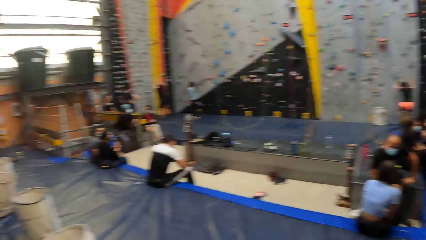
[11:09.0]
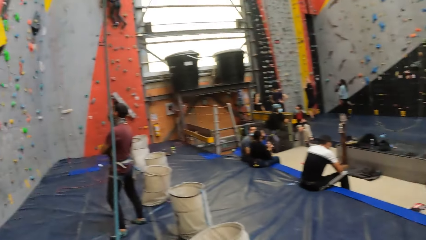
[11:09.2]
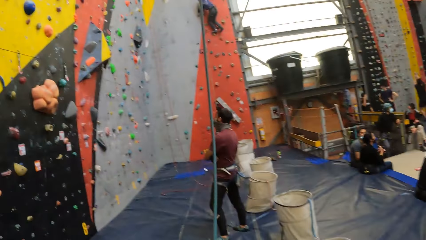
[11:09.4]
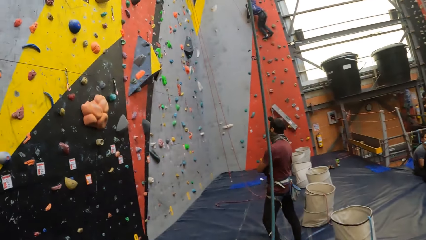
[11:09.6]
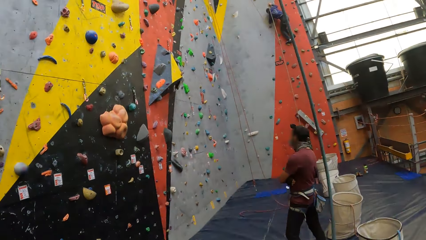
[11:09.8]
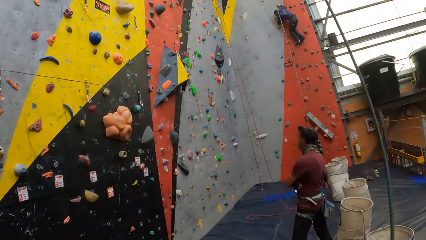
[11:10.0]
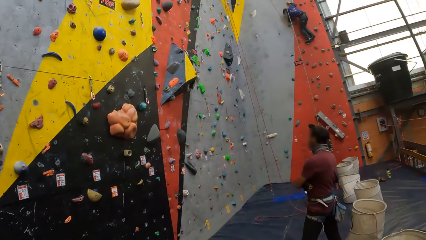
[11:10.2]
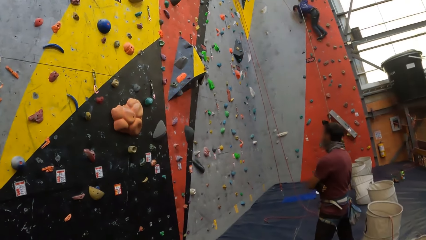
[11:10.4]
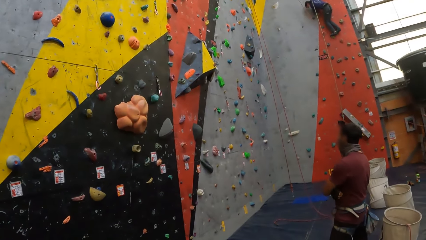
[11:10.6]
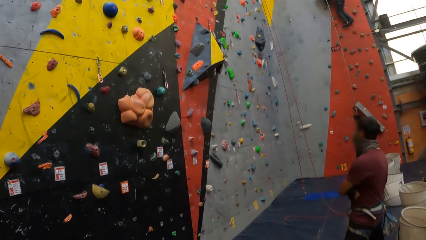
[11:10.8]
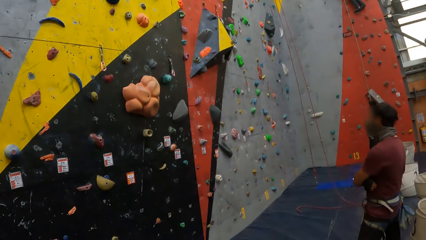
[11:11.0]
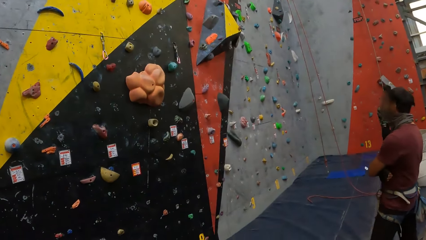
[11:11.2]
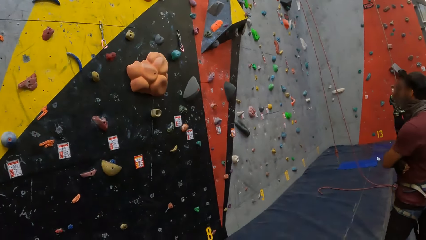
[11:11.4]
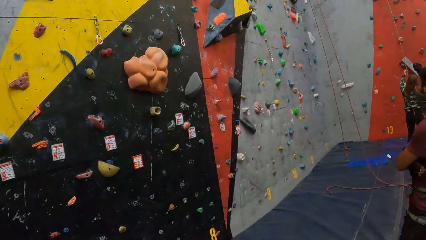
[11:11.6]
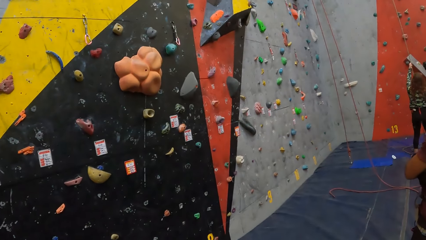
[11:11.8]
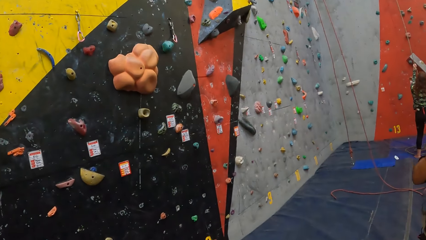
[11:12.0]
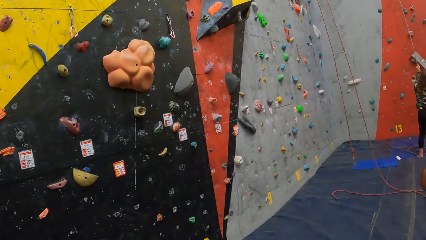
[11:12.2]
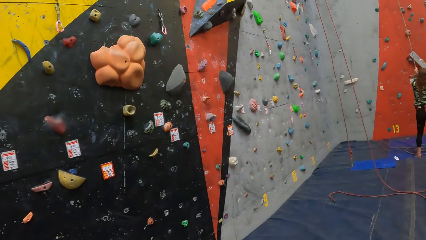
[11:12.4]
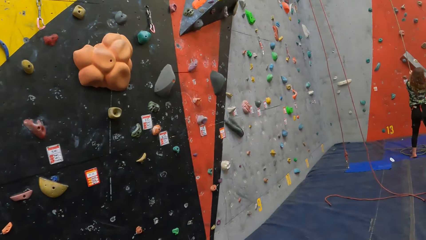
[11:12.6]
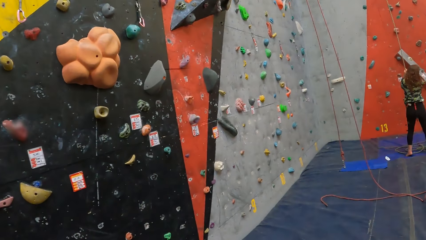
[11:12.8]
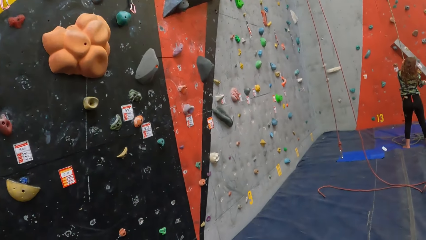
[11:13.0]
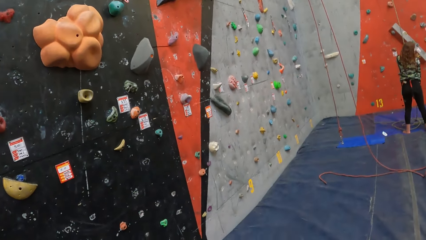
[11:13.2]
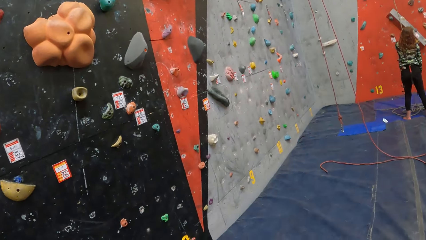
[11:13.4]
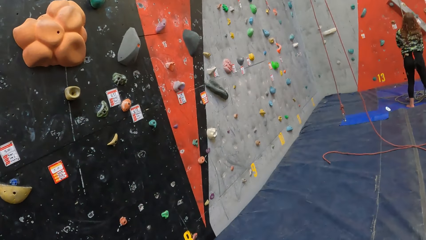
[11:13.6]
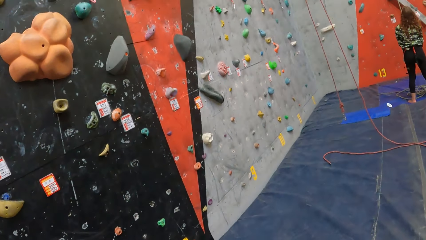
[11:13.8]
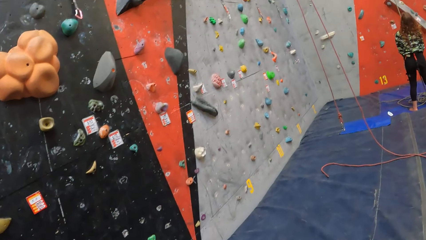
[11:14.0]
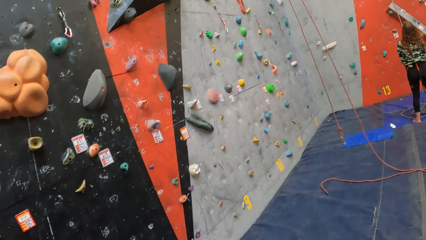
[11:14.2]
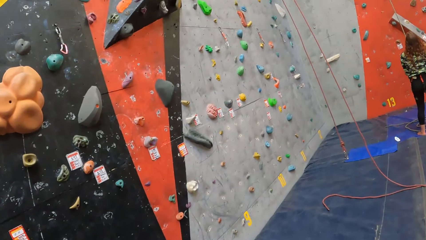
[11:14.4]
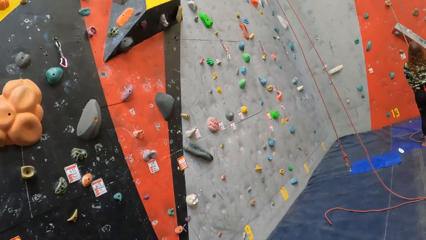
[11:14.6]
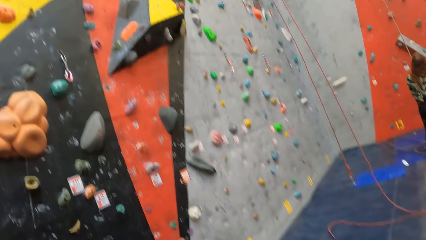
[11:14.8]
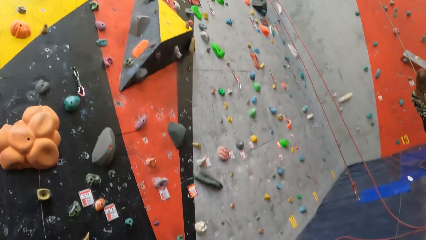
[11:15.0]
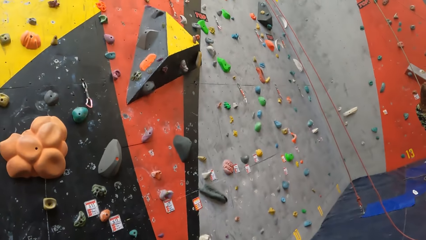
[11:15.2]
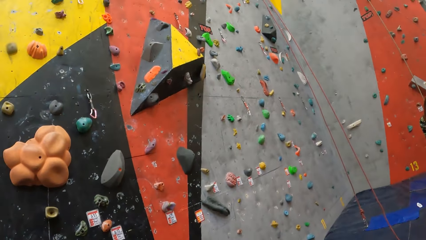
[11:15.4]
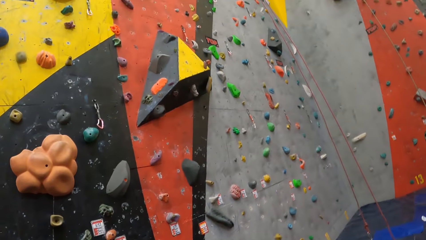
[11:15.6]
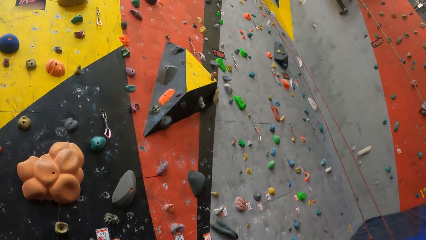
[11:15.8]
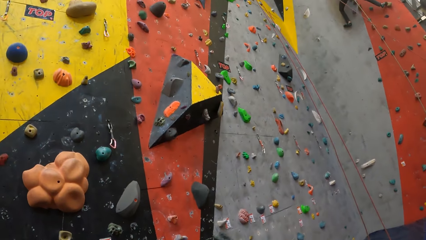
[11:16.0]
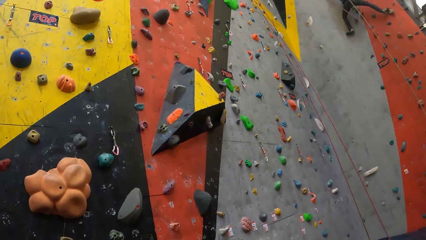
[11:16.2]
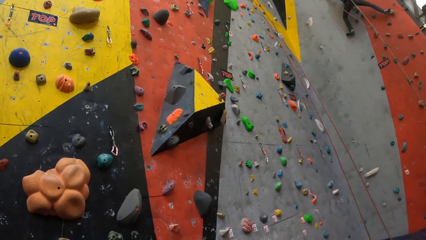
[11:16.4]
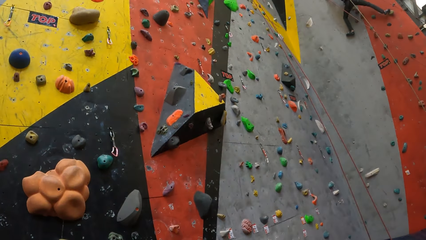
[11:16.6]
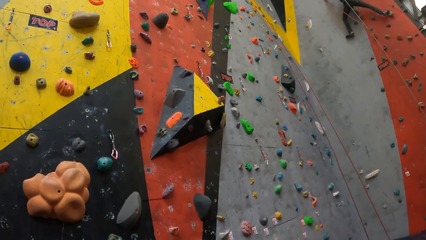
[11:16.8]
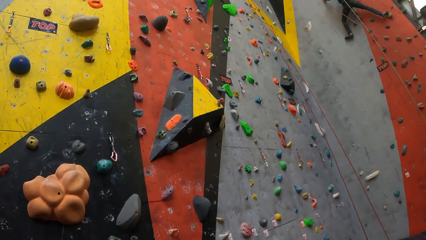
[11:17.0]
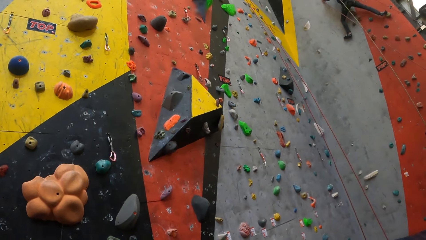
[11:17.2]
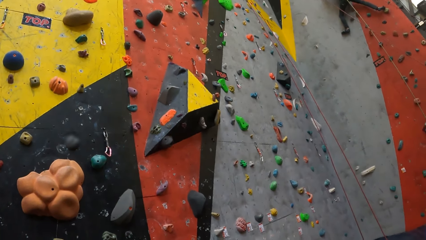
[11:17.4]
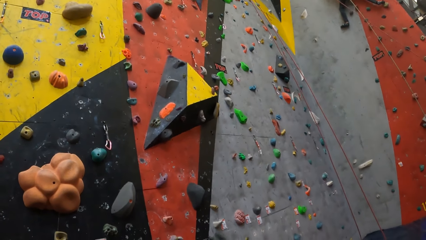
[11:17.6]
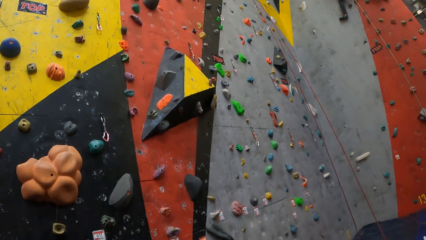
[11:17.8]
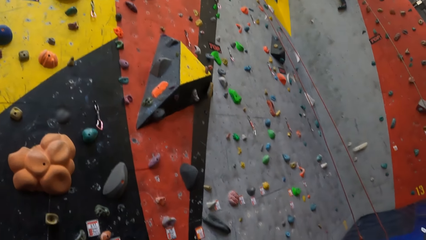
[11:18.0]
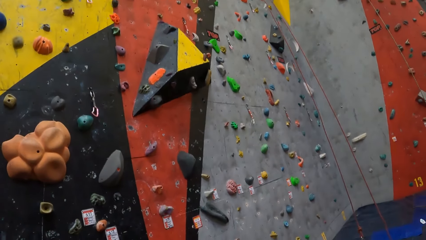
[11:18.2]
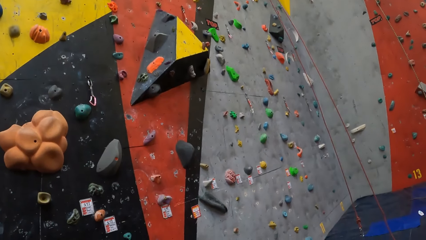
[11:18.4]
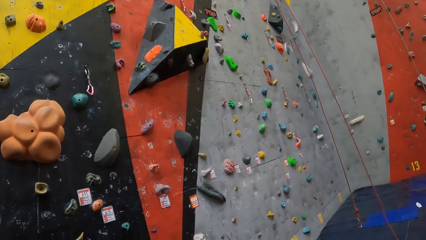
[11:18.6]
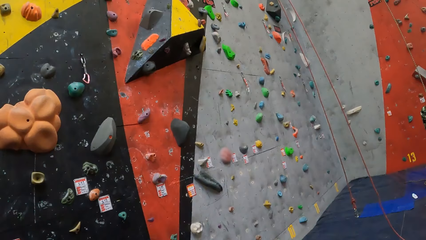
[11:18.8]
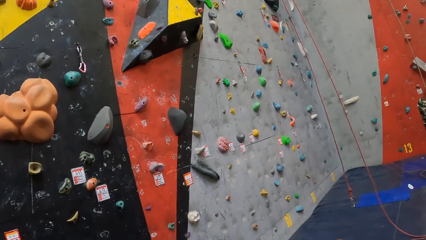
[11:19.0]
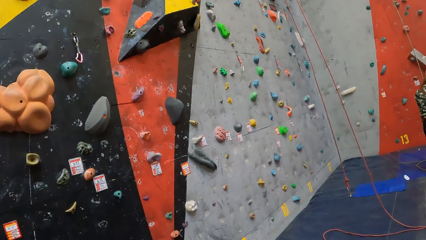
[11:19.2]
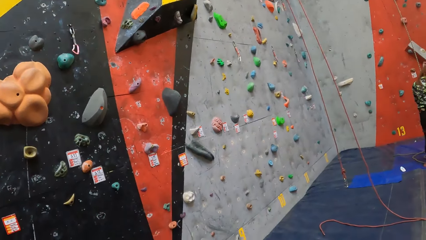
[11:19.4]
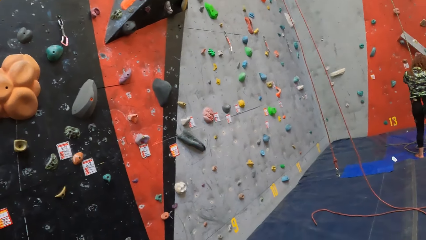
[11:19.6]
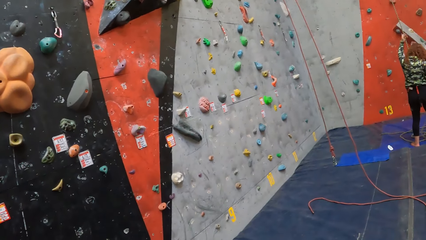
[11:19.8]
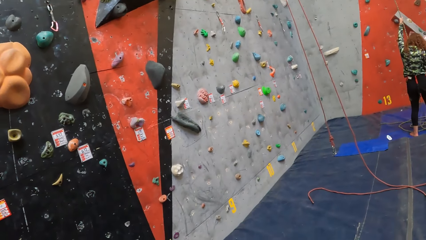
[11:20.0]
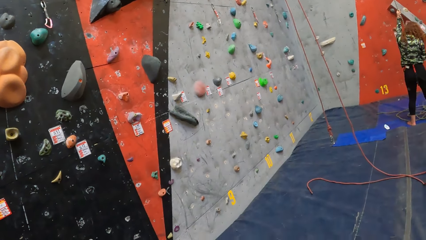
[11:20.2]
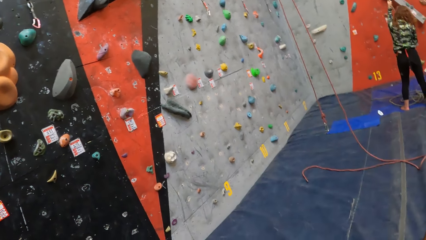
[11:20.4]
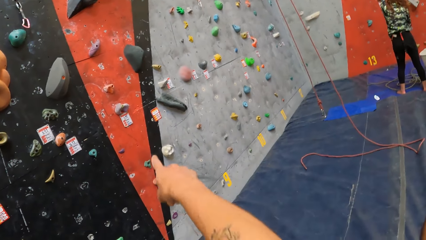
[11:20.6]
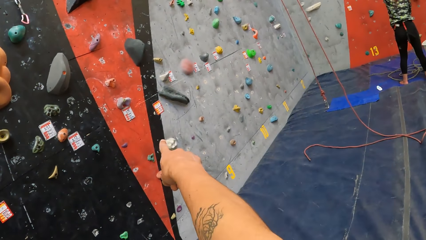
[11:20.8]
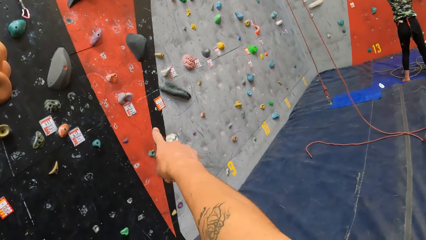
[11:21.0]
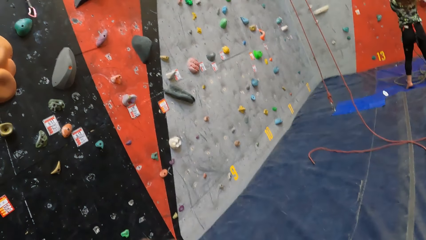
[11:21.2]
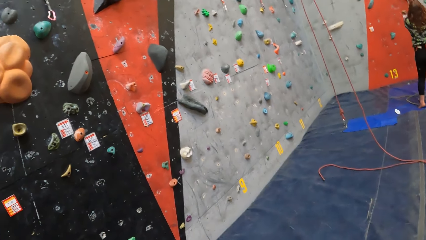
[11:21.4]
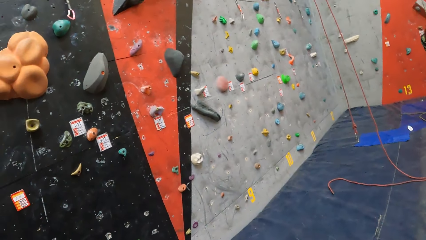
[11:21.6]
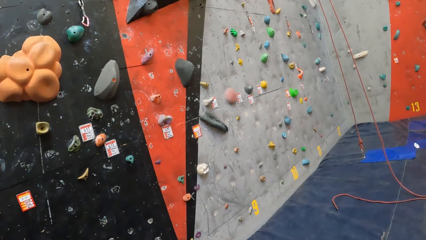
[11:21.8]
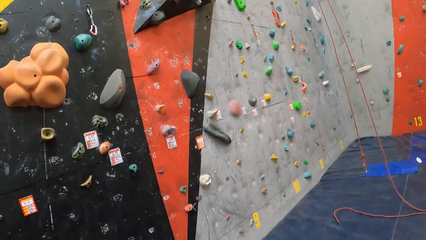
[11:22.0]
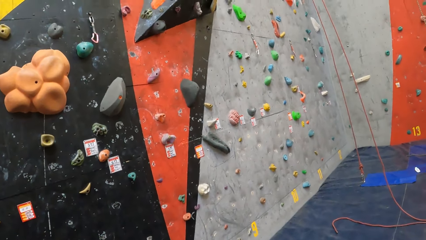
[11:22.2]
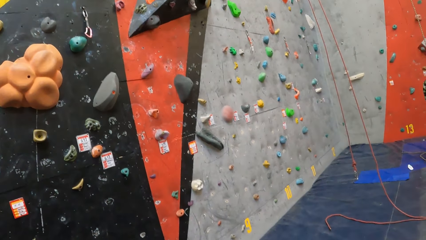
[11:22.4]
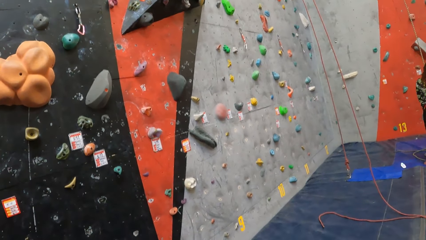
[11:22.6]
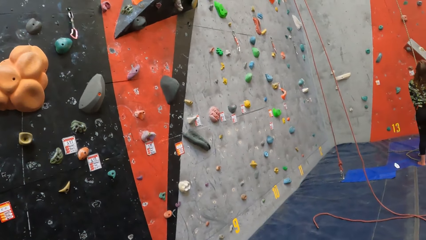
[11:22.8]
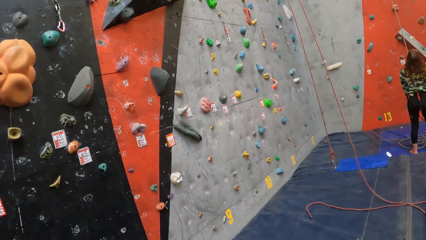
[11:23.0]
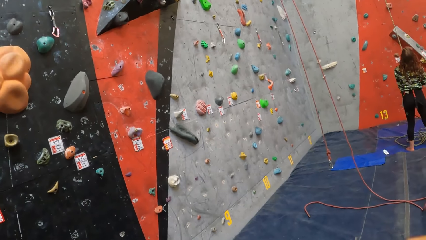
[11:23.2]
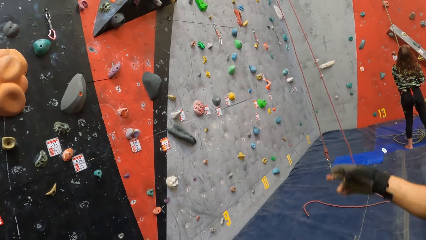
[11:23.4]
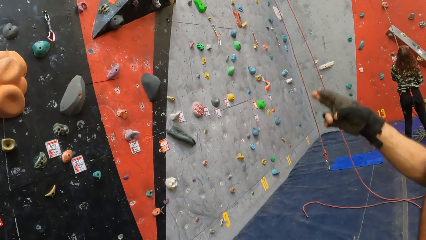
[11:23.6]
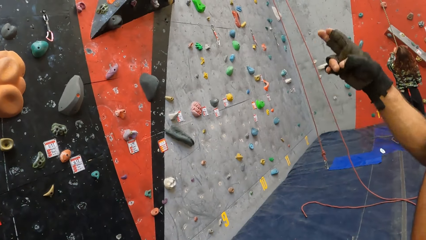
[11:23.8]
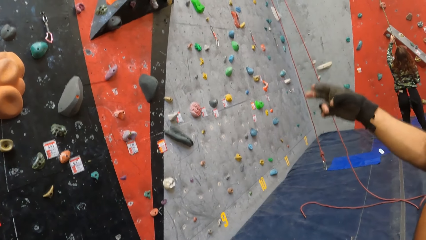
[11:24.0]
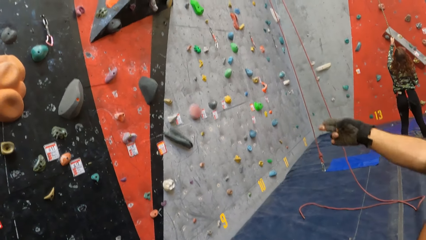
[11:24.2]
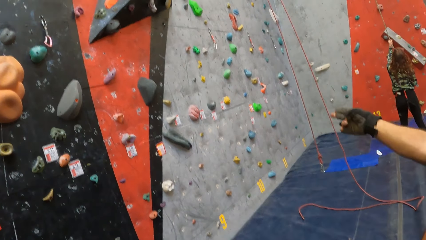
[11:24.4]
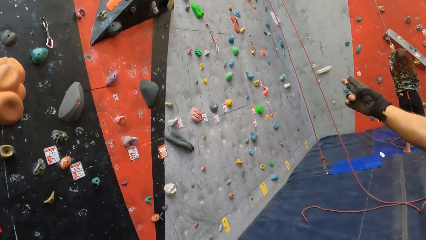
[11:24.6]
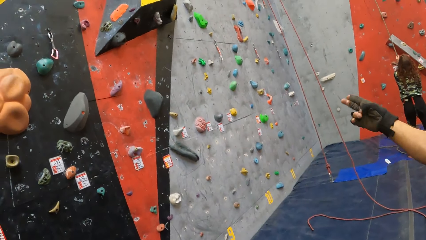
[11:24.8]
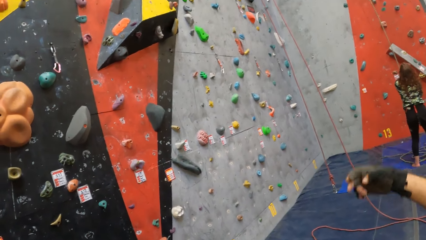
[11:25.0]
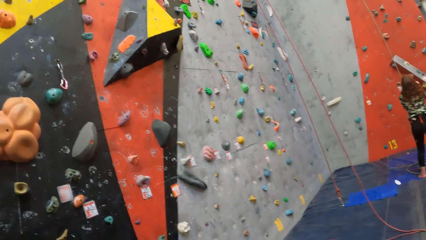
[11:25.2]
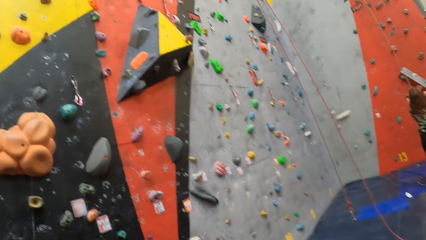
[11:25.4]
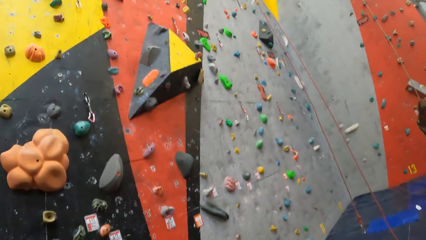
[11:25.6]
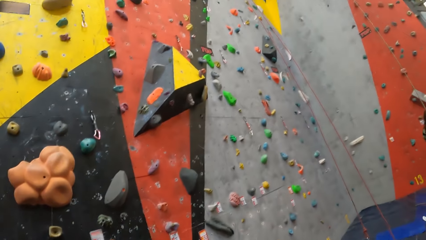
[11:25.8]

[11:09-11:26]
The camera wearer points on the wall. They move their hand.
